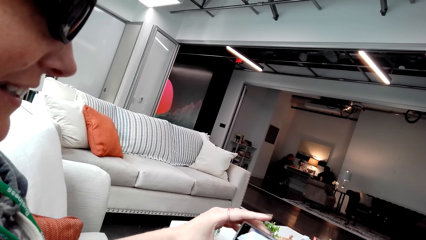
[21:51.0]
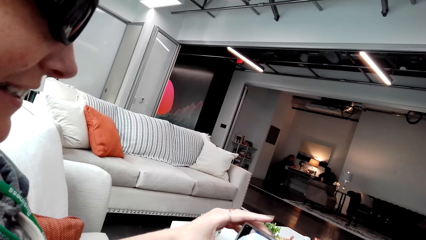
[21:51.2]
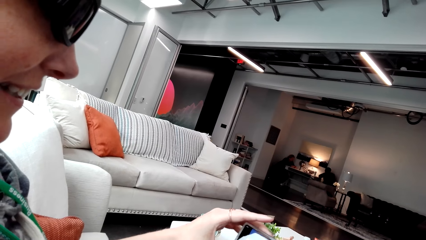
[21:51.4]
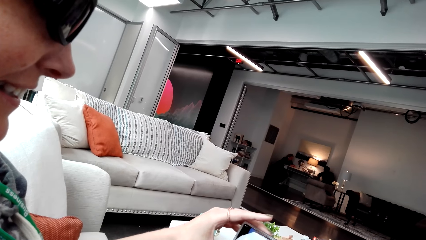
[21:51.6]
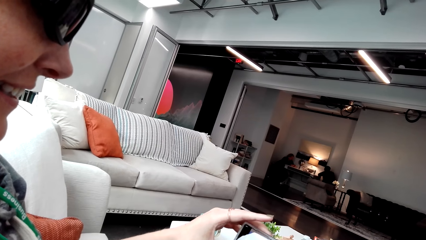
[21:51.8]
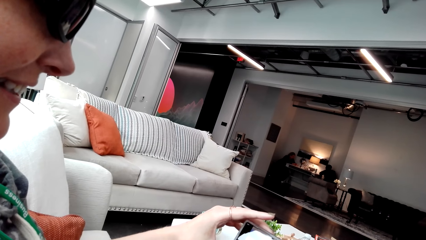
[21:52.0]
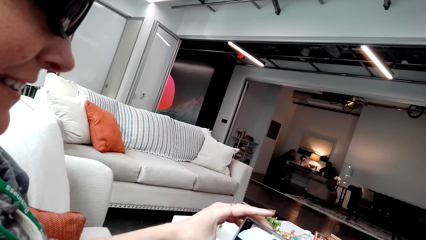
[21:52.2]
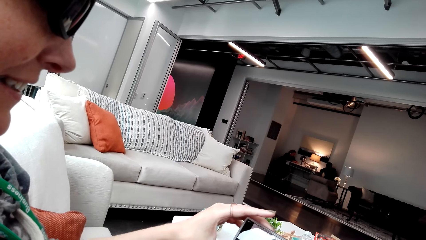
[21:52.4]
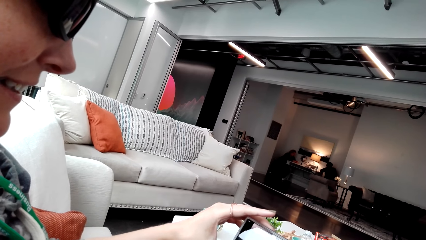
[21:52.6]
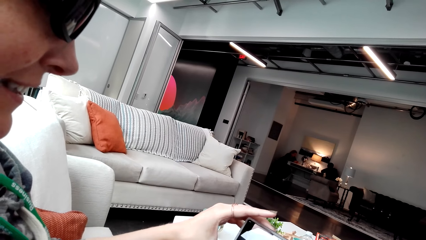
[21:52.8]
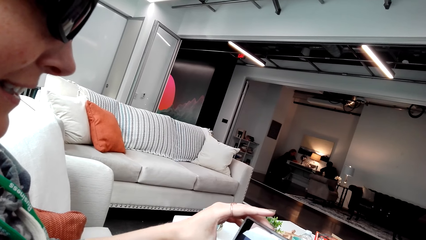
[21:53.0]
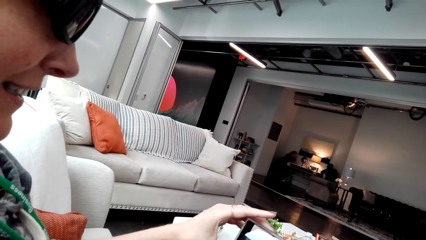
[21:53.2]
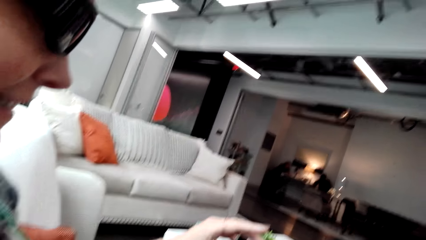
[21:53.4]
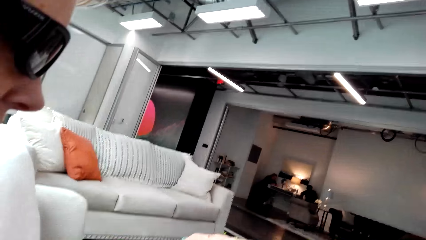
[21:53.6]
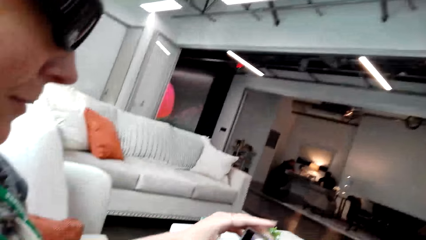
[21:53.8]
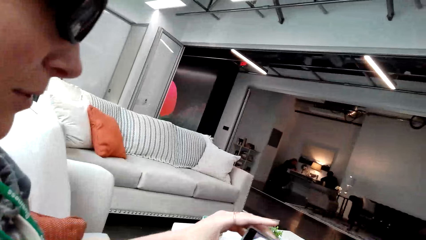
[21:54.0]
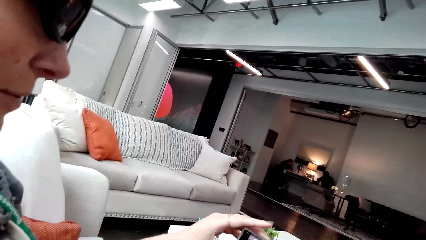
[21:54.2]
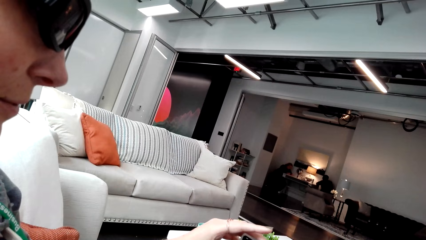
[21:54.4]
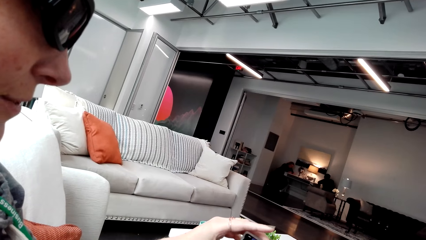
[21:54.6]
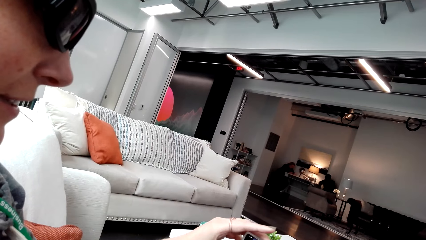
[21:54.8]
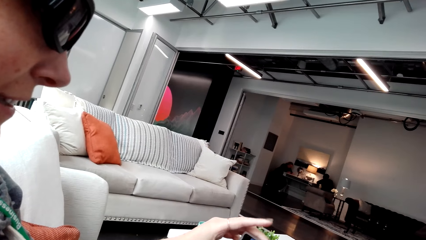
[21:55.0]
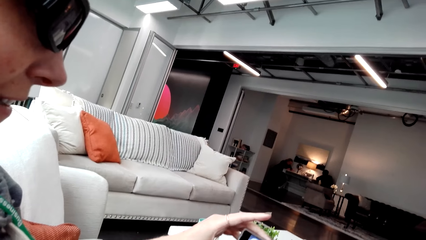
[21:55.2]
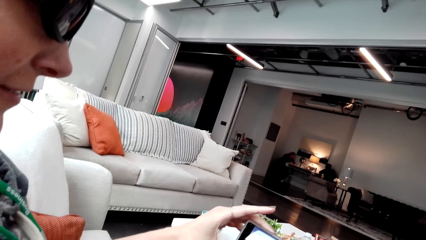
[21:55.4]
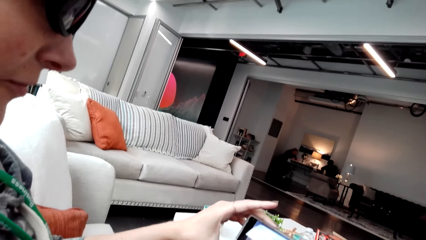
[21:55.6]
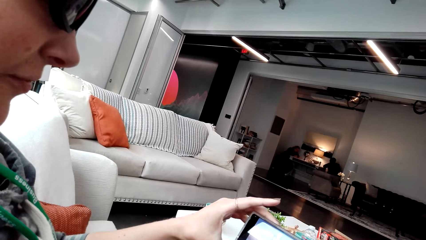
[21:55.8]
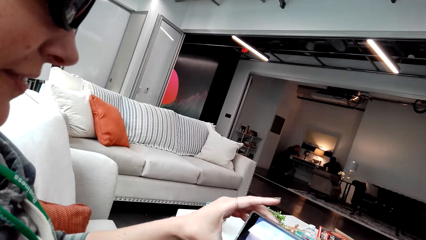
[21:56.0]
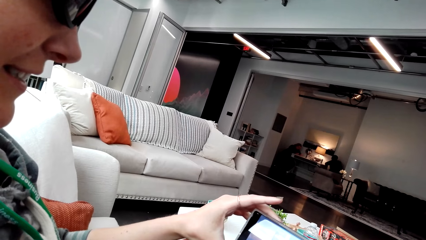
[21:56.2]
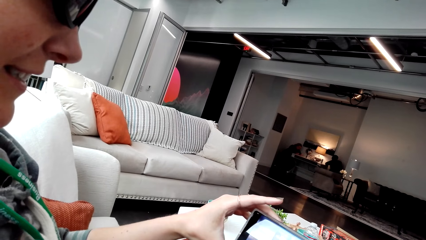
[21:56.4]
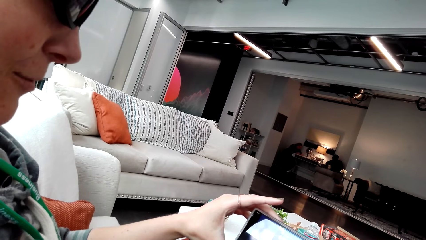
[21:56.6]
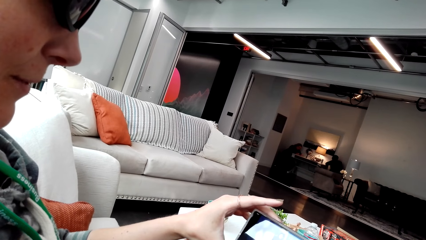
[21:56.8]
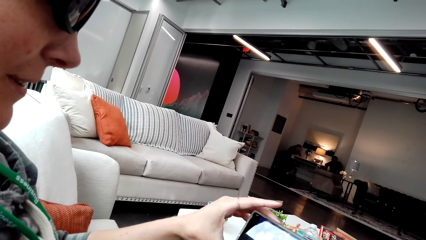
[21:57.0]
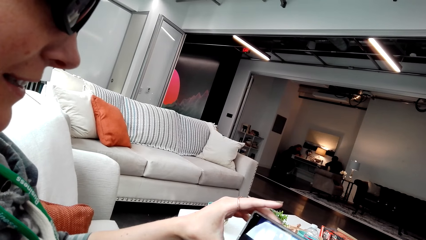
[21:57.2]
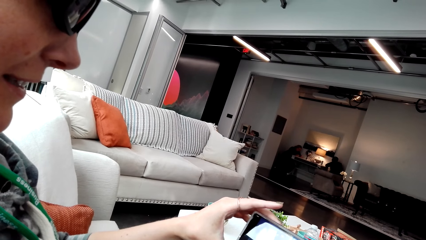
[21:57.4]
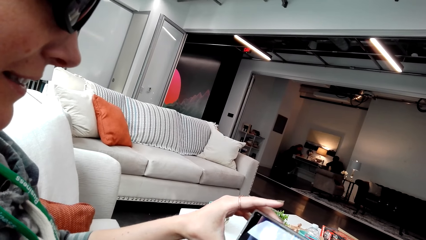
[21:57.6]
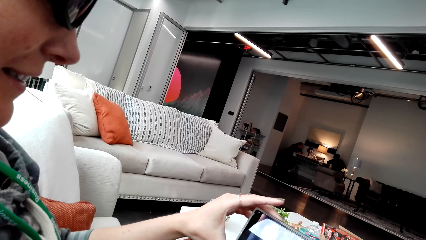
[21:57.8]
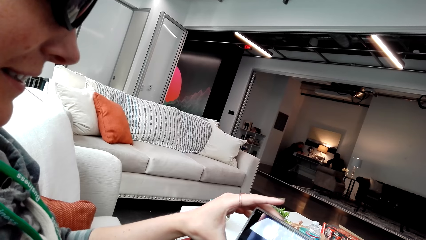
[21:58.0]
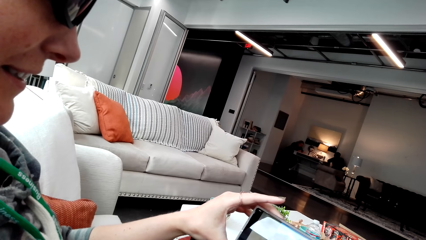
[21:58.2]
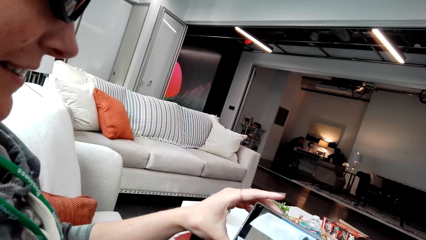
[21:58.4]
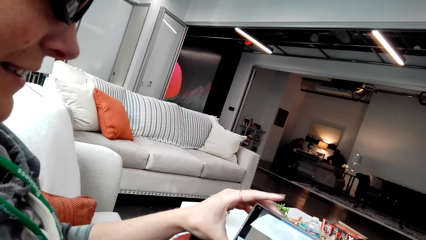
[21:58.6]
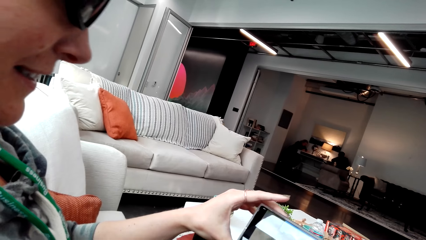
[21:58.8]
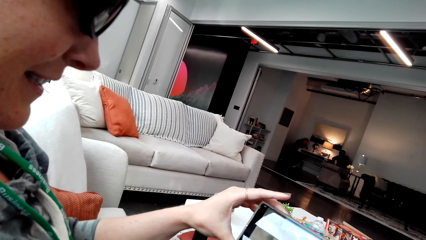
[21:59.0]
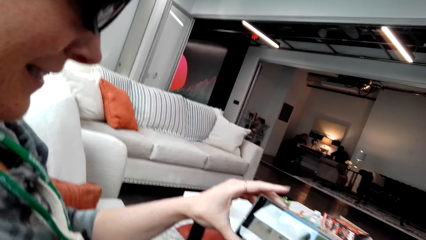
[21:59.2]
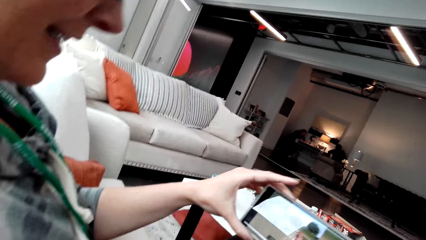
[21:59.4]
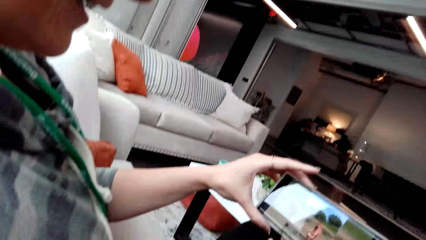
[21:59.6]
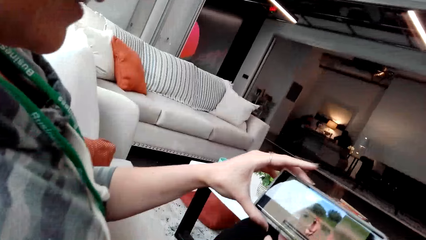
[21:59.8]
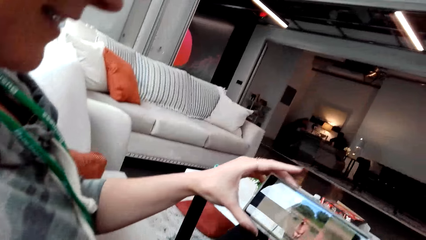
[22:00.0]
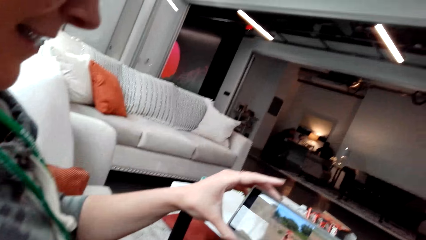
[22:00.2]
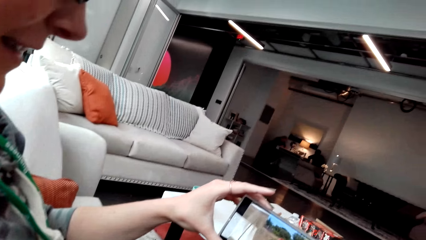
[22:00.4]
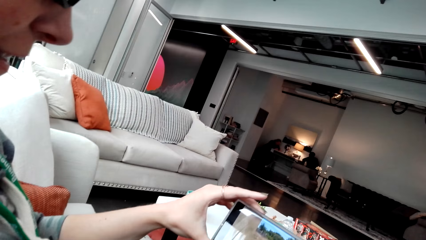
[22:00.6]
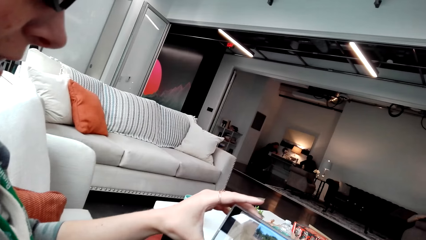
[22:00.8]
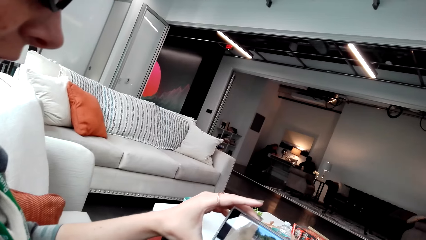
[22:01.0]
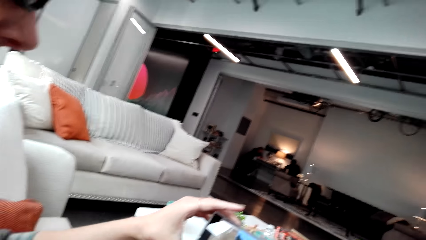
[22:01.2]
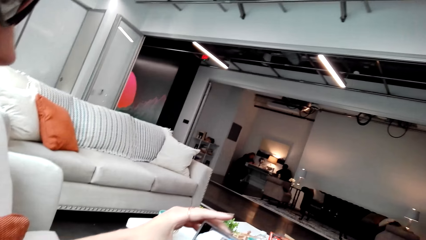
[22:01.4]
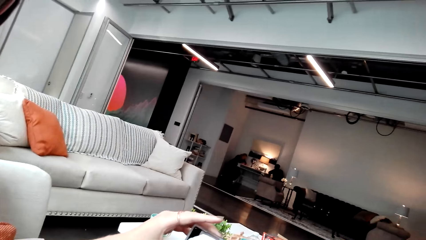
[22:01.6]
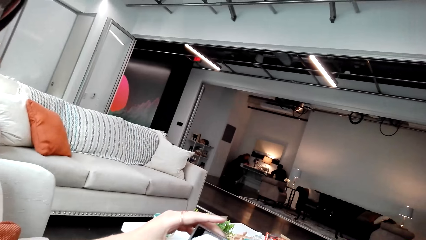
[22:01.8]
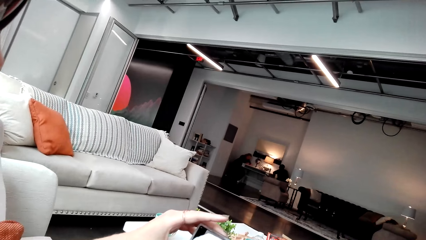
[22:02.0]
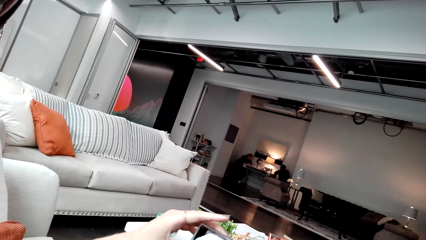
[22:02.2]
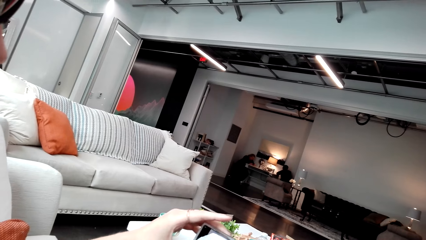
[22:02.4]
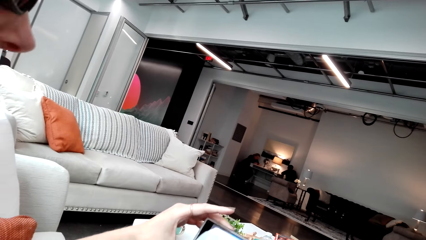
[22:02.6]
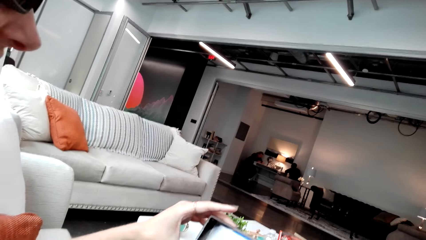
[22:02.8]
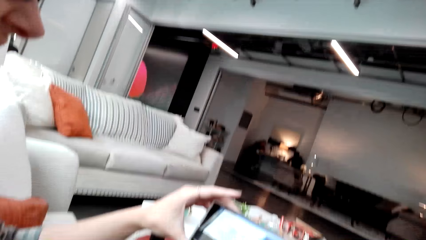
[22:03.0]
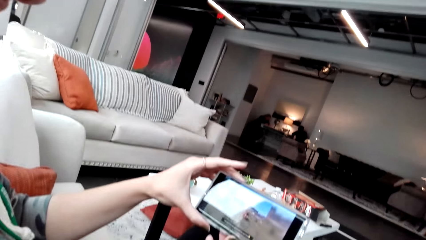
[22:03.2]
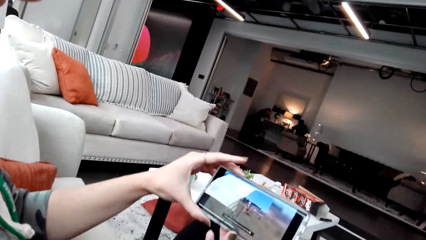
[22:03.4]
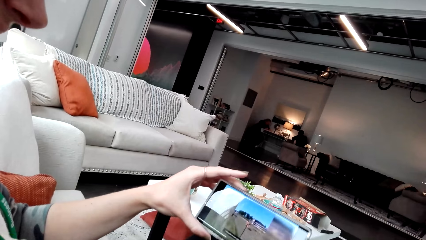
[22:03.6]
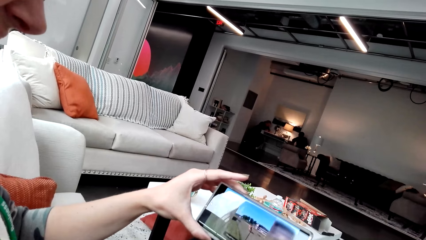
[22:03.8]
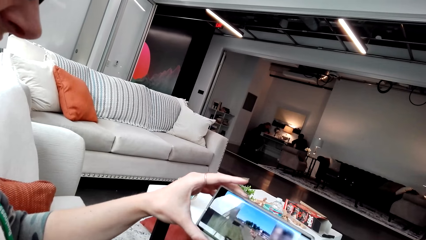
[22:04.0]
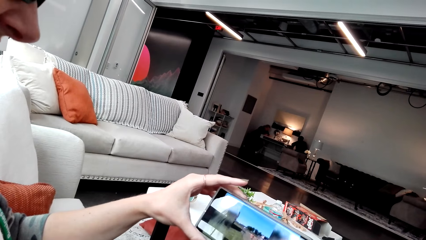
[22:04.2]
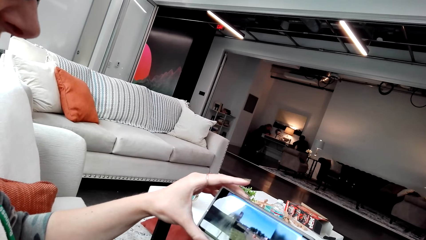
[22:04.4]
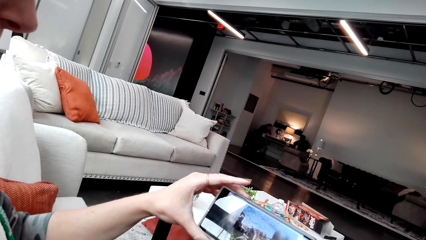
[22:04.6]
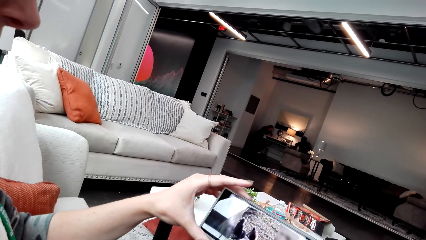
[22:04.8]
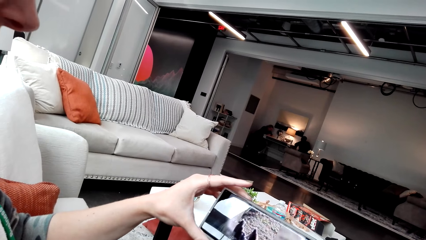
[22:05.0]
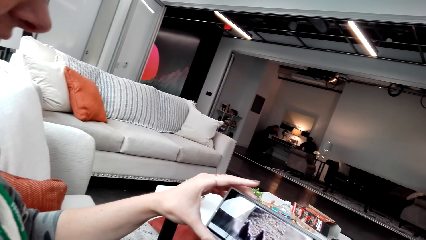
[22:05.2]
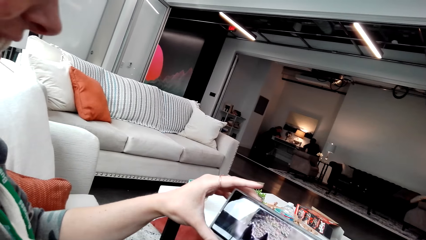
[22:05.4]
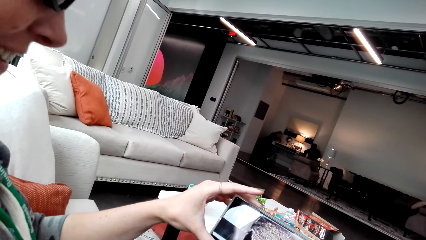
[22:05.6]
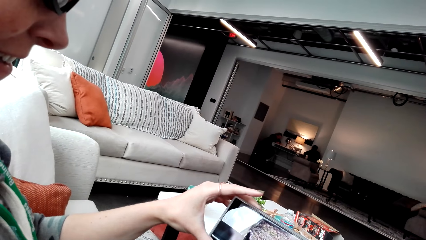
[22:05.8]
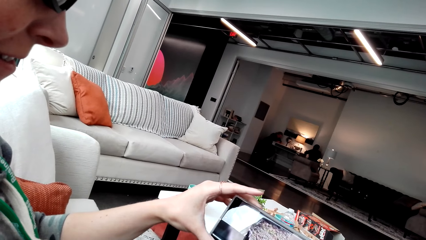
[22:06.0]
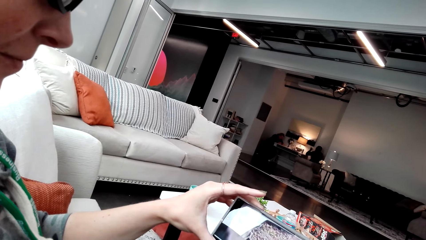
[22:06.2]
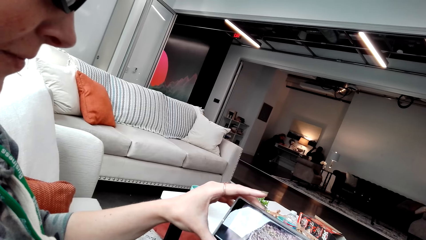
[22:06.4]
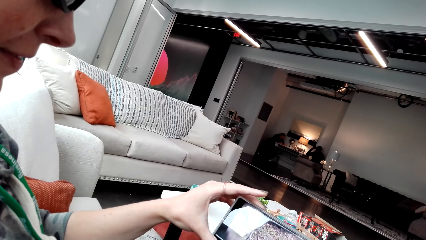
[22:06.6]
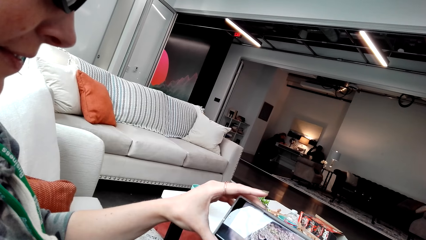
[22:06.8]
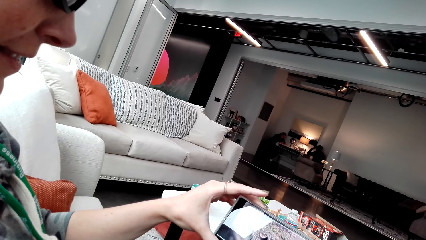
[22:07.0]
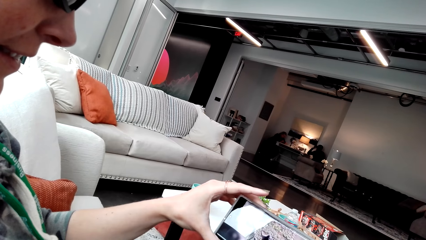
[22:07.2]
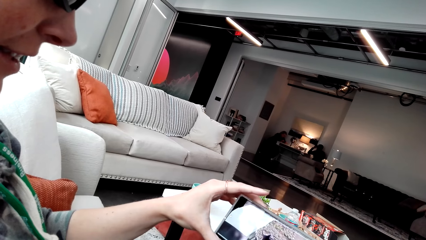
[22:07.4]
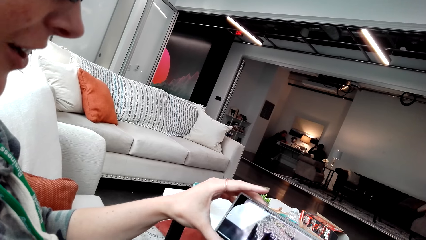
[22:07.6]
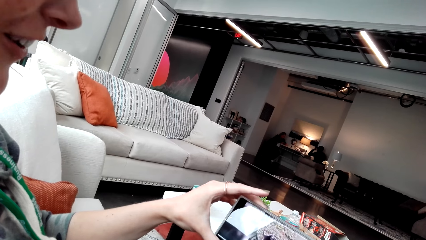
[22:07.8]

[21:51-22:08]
A woman watches the video. The camera wearer talks. The woman laughs.
